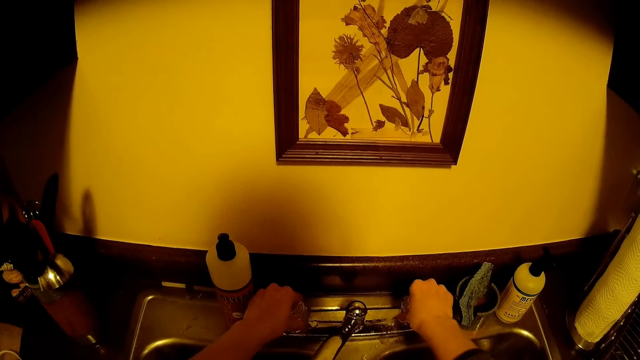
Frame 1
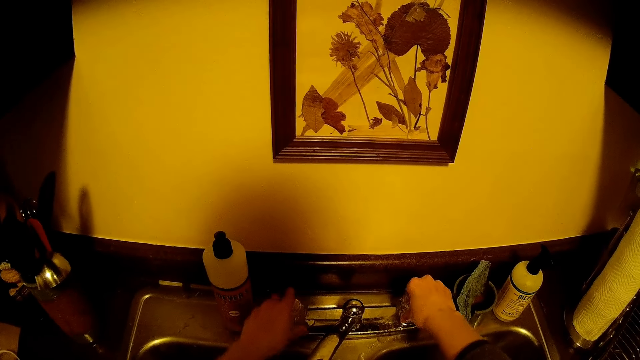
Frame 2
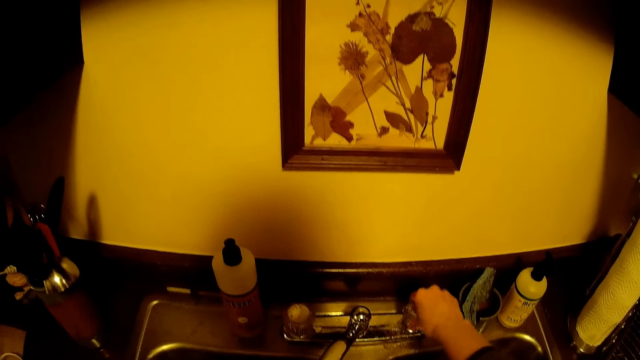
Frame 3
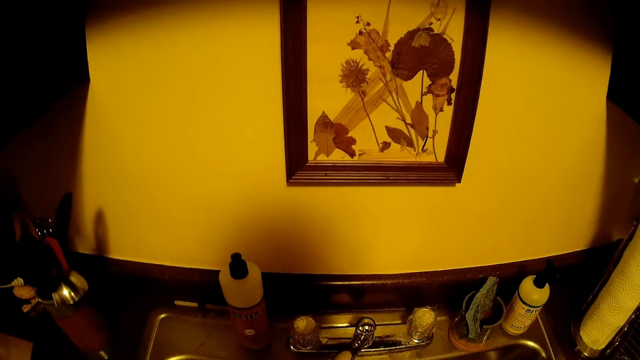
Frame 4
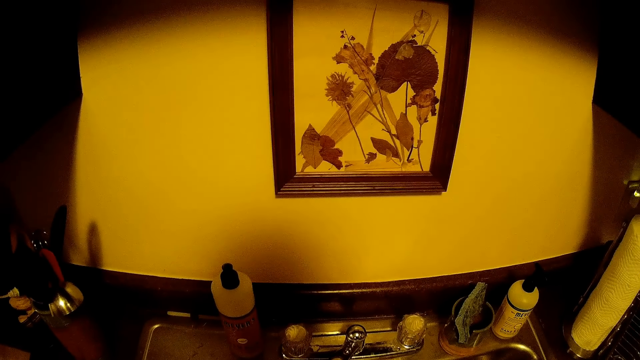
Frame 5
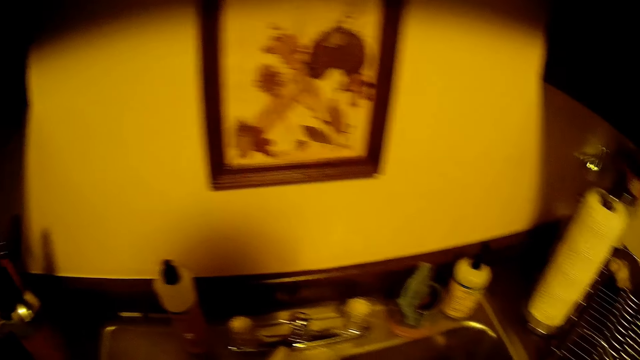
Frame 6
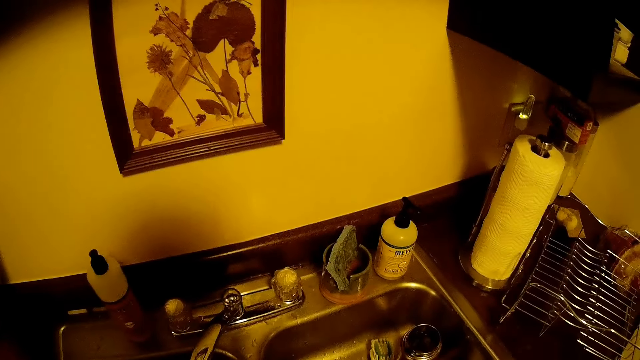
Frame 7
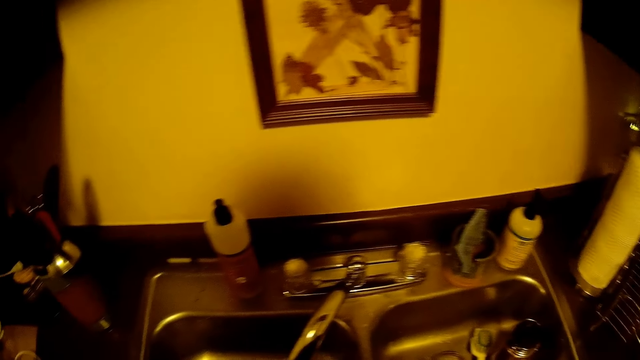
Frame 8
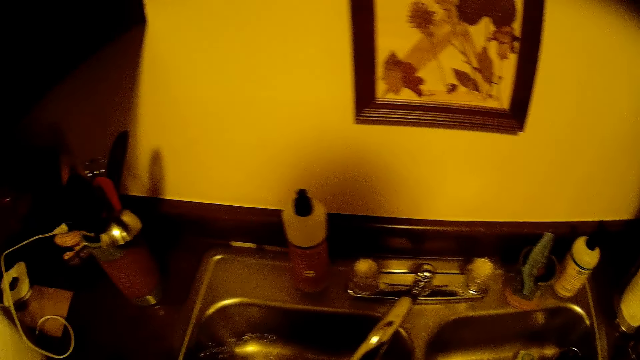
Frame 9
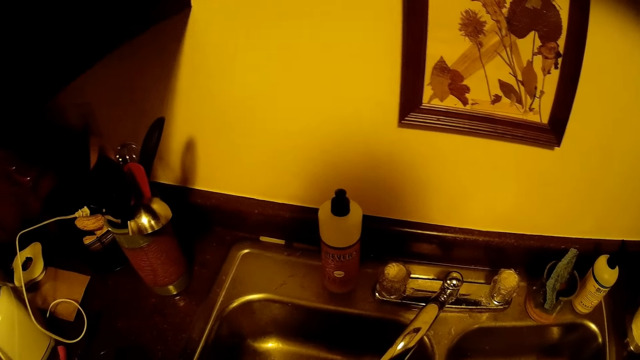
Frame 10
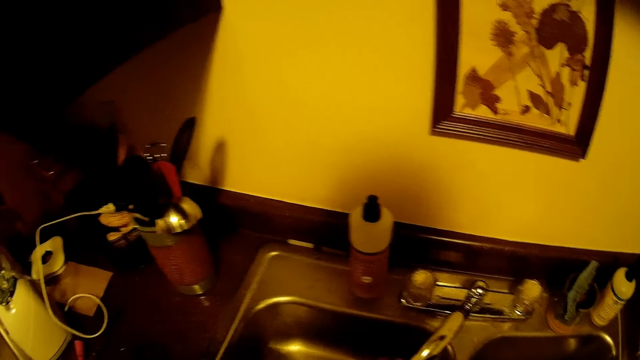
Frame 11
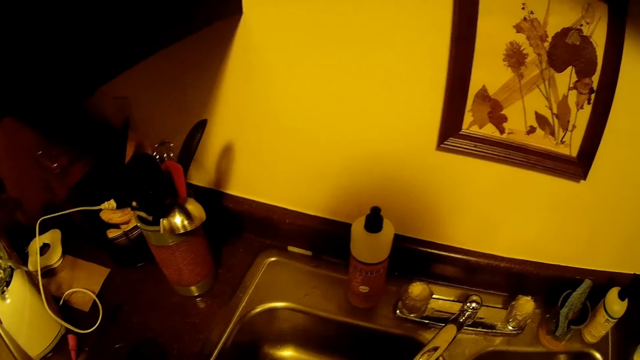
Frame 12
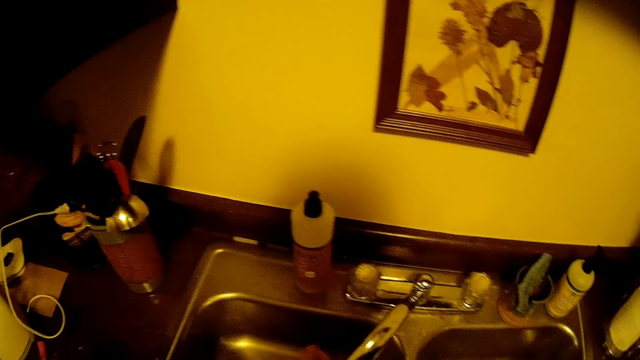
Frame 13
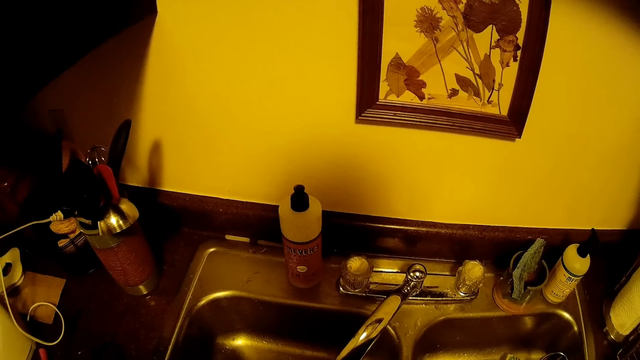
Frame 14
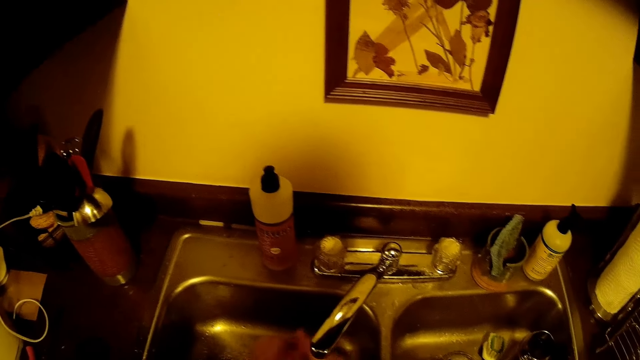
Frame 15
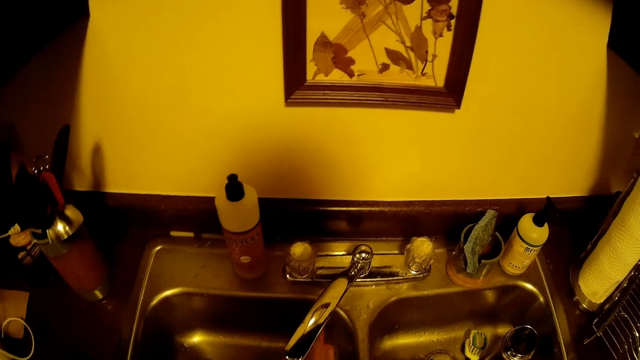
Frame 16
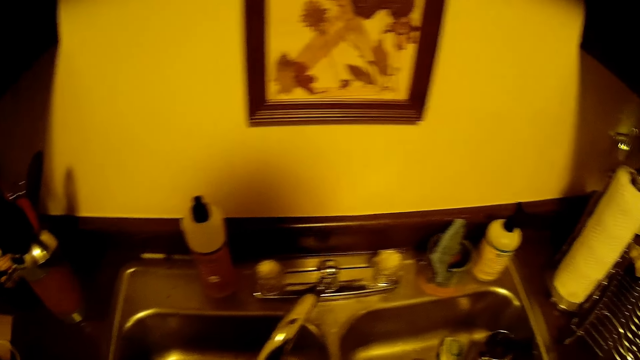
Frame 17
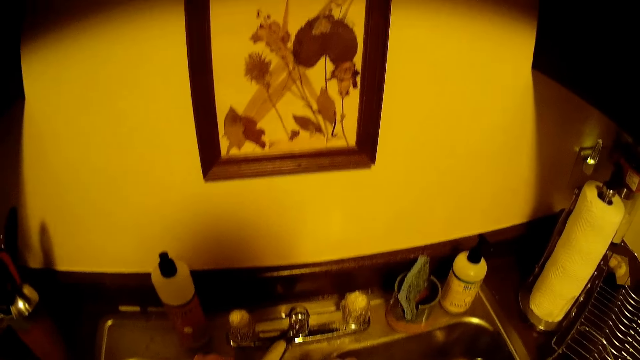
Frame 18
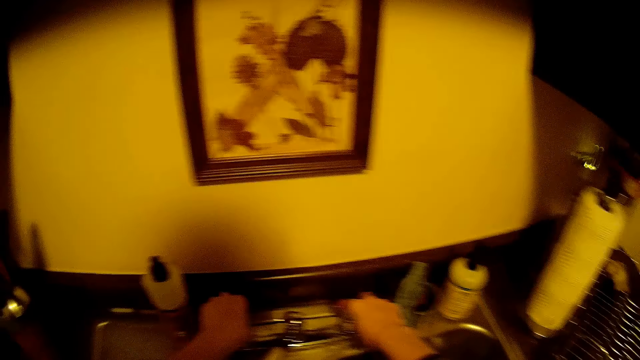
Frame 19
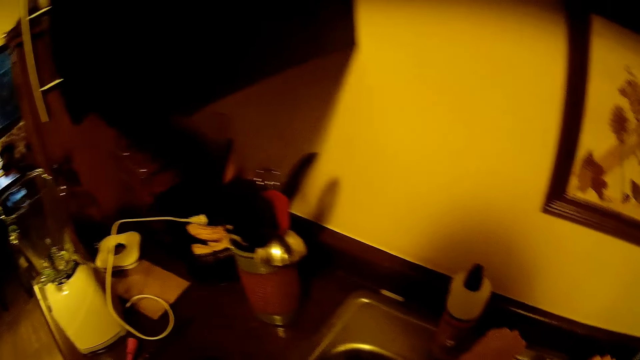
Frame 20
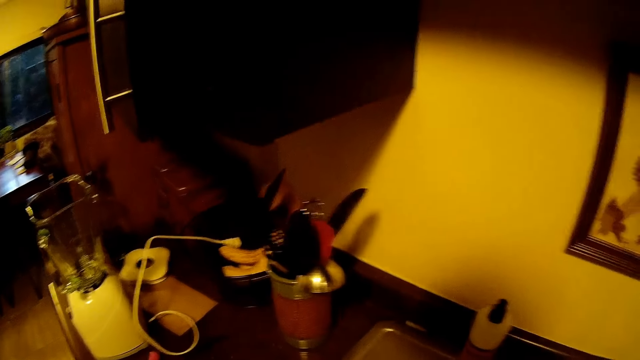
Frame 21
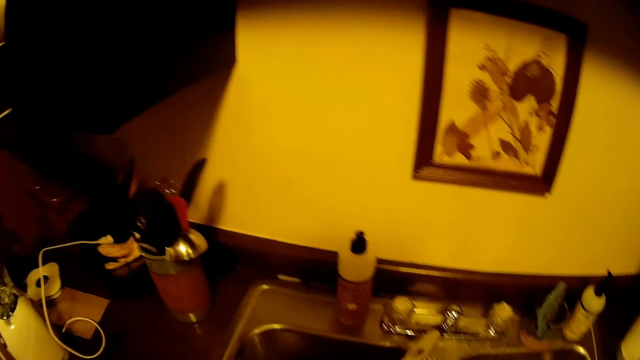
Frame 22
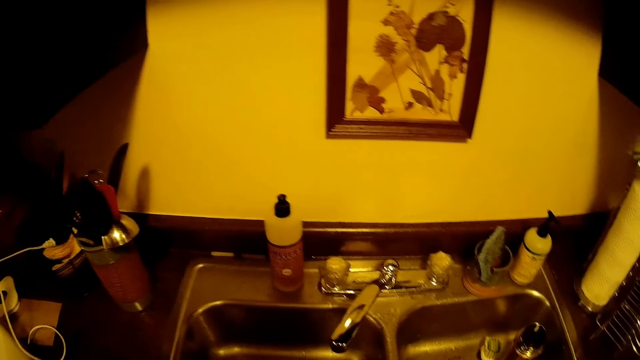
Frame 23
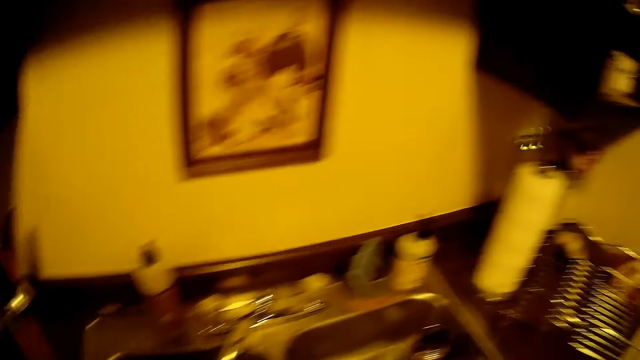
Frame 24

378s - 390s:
The camera wearer rinses both hands under water from the tap. They turn off the tap with both hands.

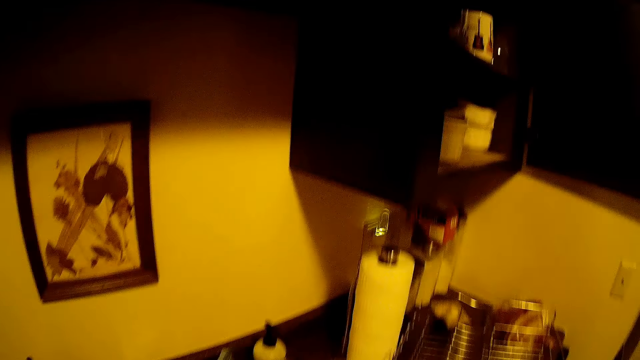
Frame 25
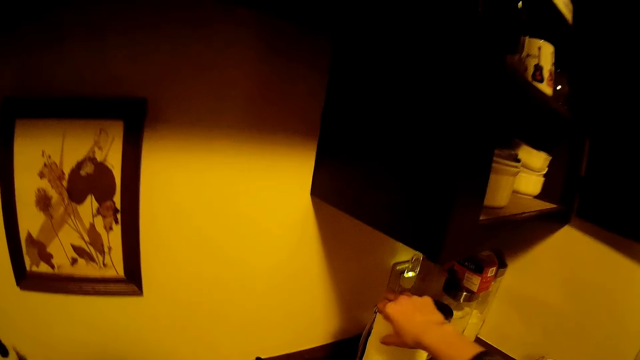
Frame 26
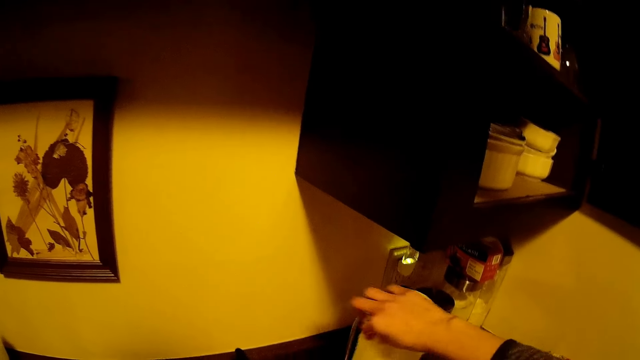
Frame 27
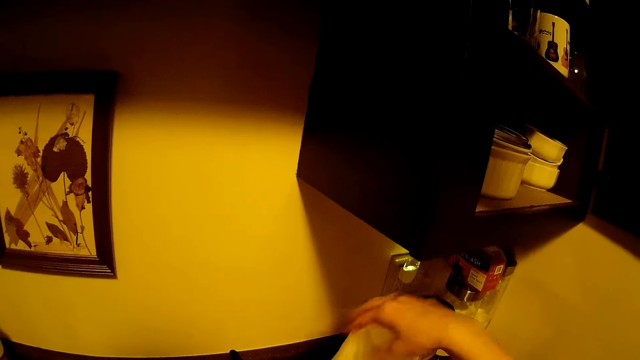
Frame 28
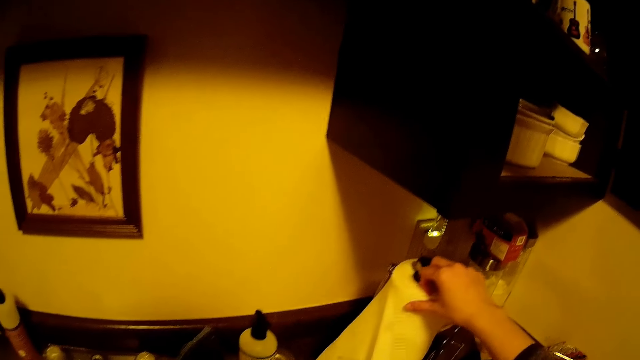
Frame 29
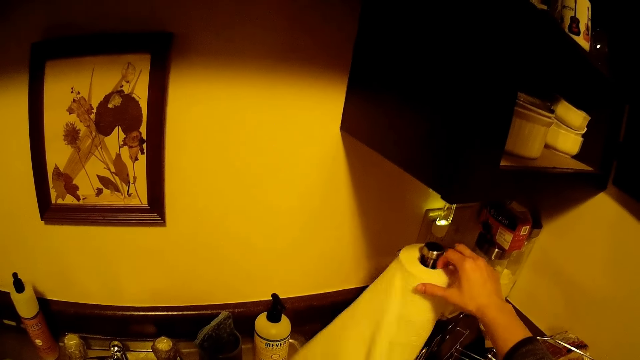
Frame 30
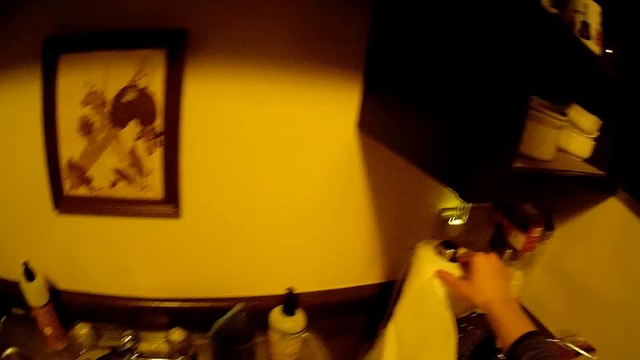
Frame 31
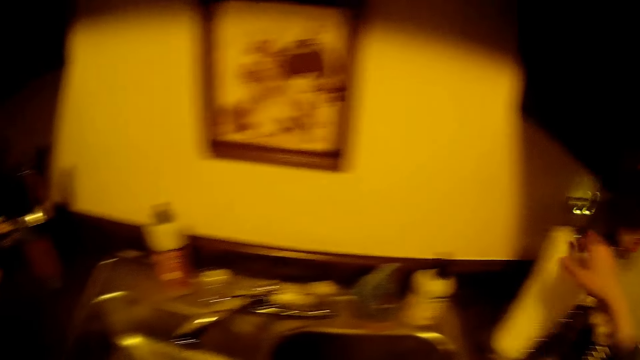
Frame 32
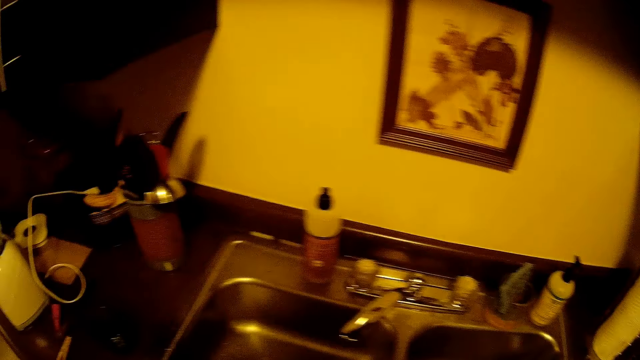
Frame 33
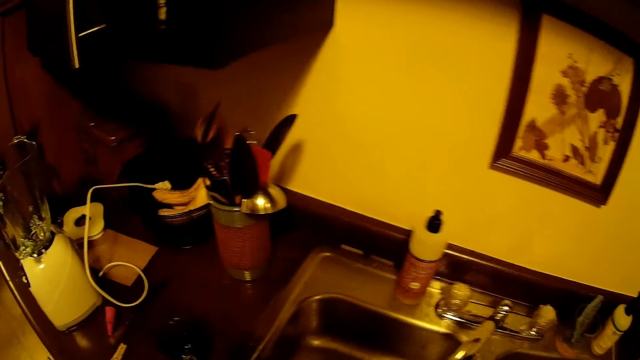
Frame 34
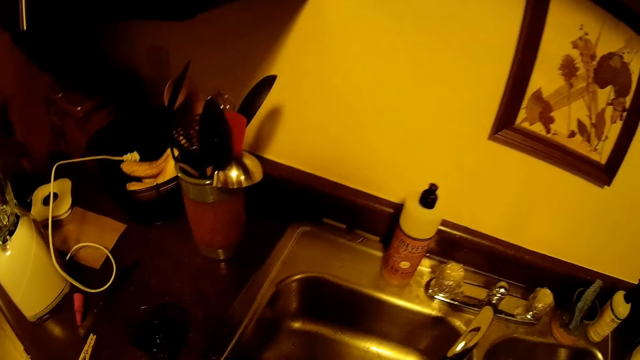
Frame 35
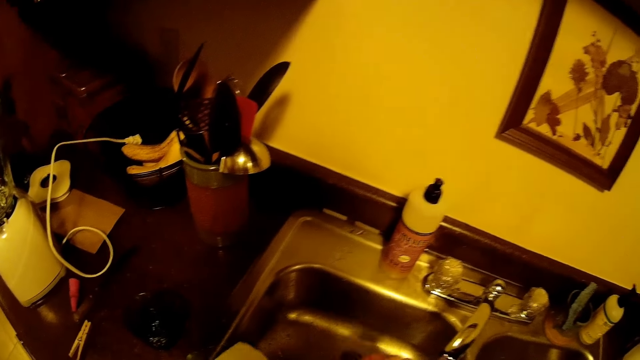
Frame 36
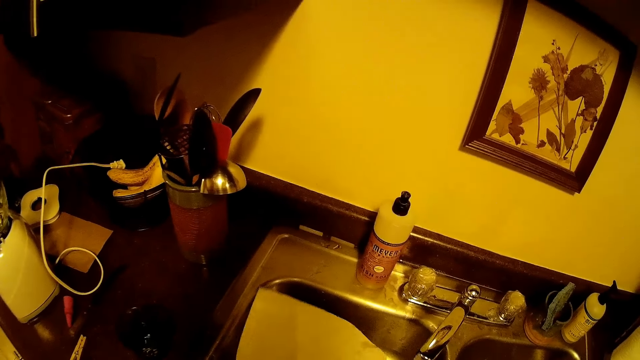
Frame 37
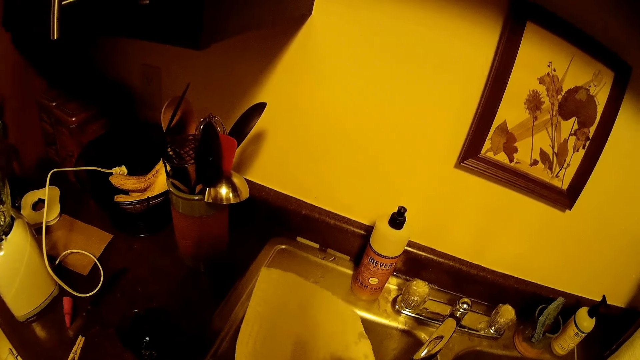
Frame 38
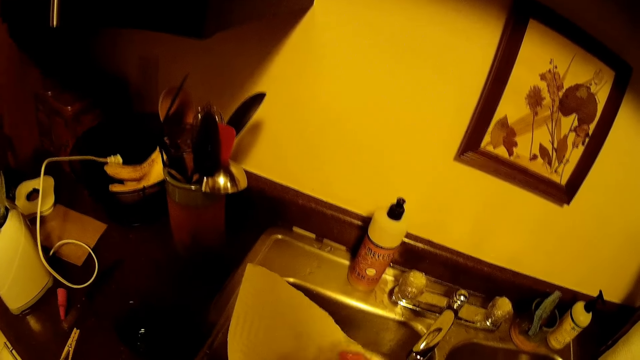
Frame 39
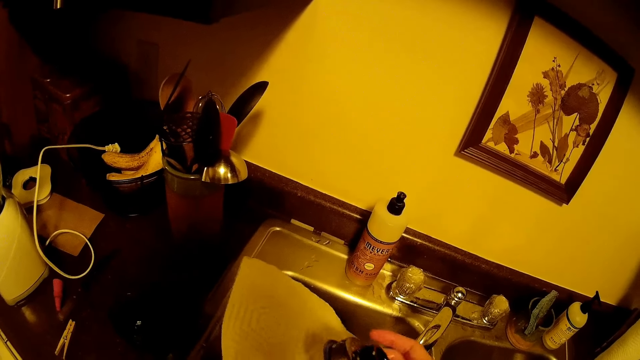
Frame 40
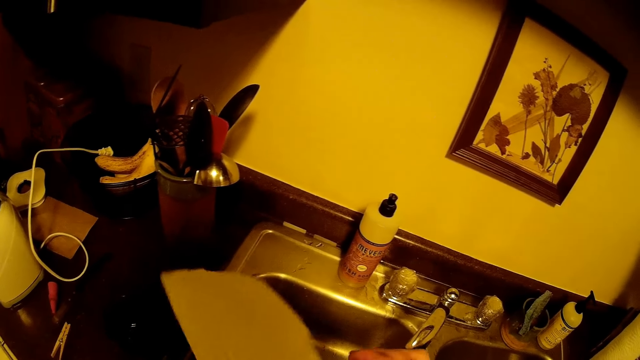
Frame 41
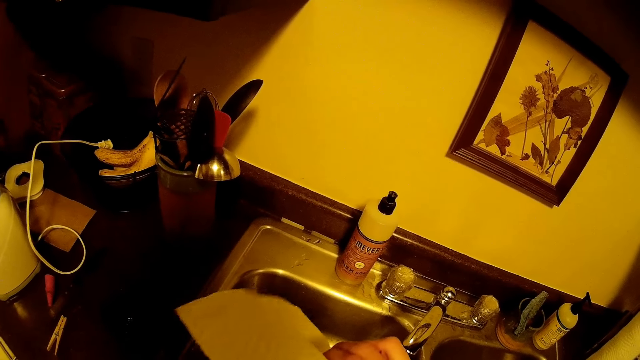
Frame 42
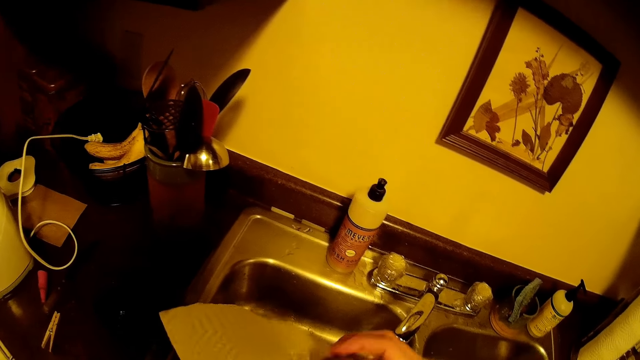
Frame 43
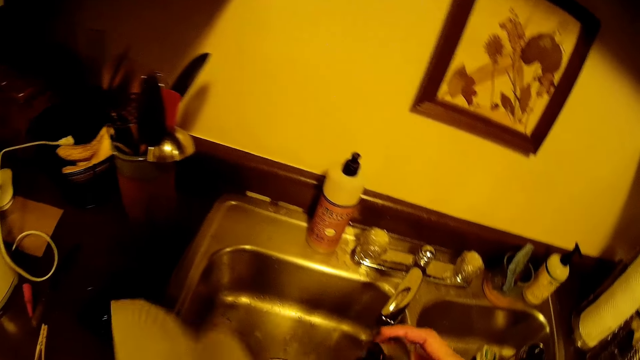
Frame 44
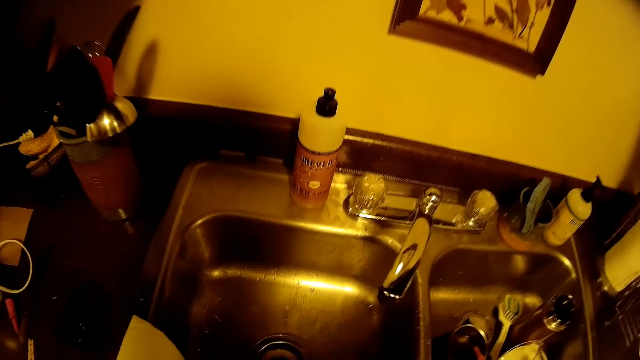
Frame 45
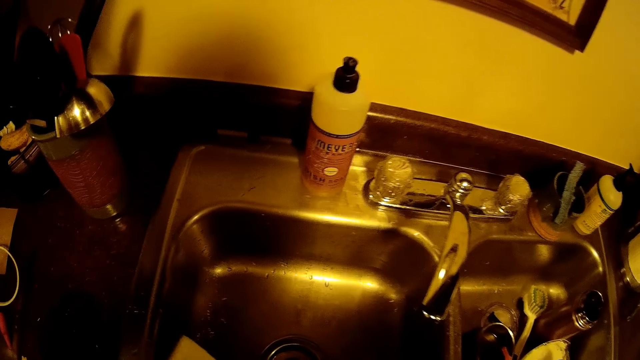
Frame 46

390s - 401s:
The camera wearer cuts tissue paper from a tissue roll on the kitchen slab with both hands. He cleans the flask head in his right hand with the tissue paper in his left hand.
